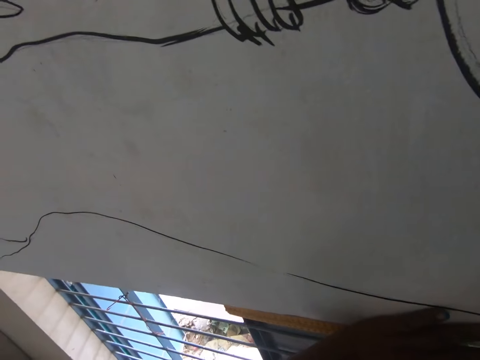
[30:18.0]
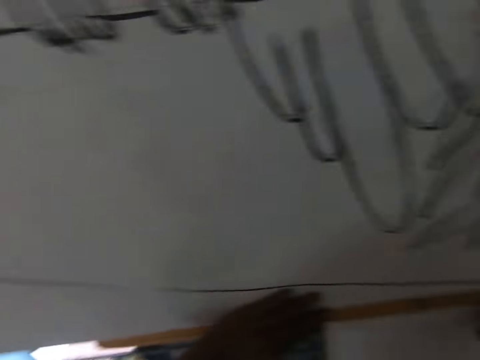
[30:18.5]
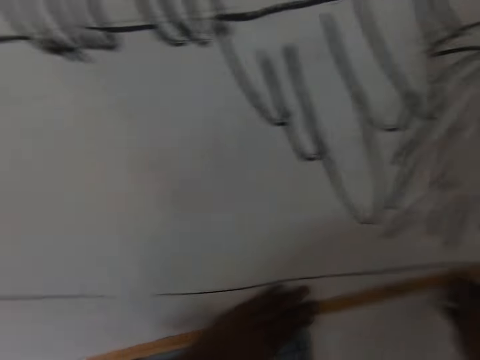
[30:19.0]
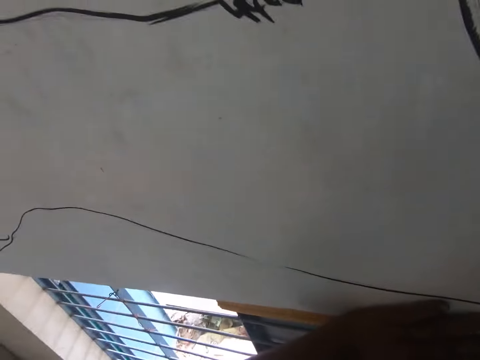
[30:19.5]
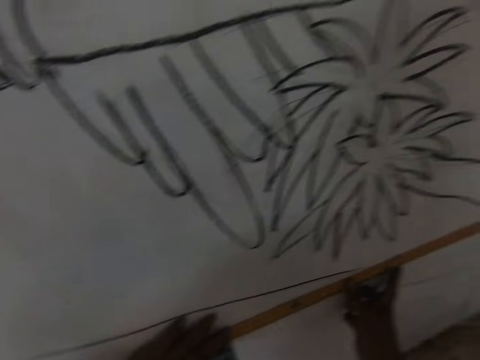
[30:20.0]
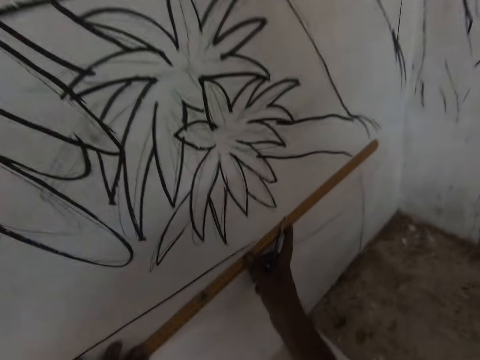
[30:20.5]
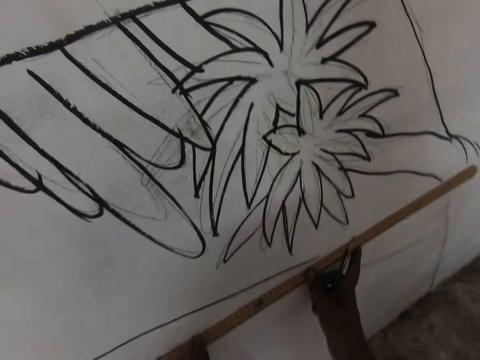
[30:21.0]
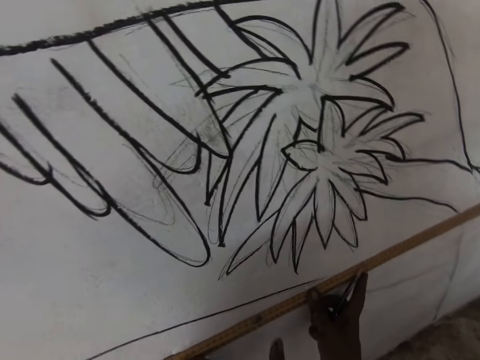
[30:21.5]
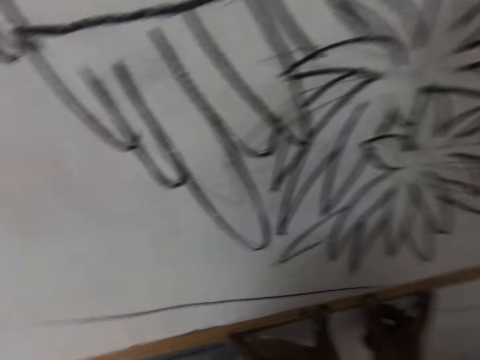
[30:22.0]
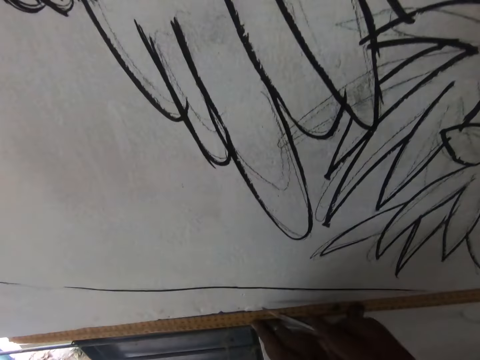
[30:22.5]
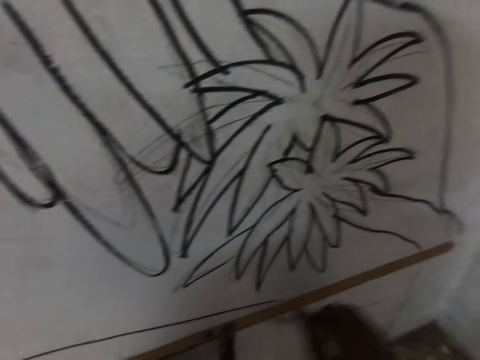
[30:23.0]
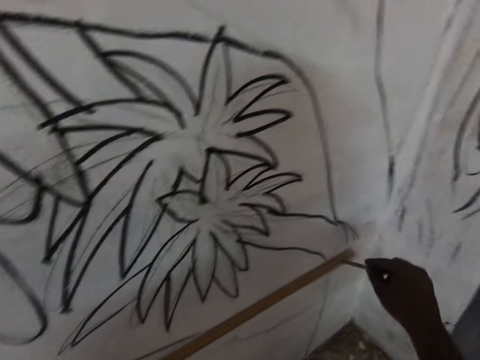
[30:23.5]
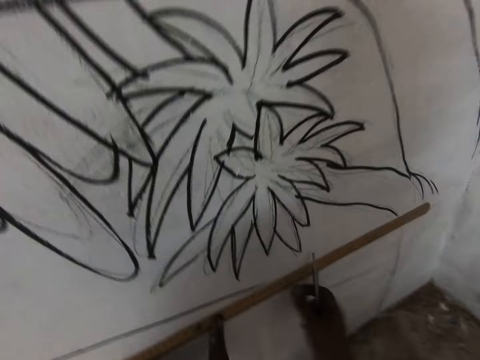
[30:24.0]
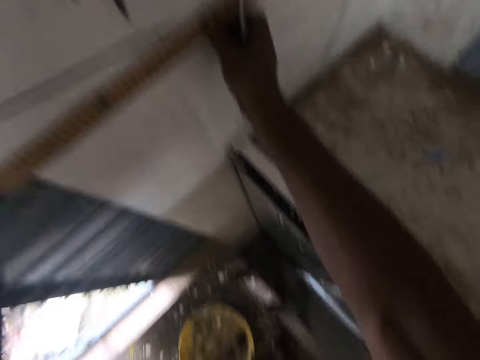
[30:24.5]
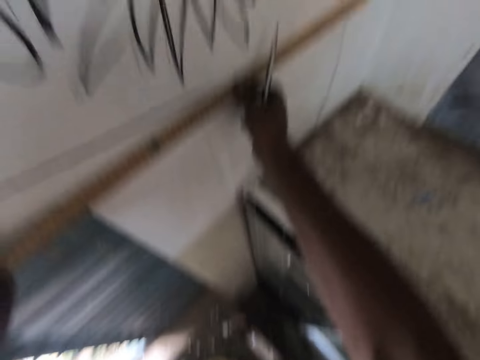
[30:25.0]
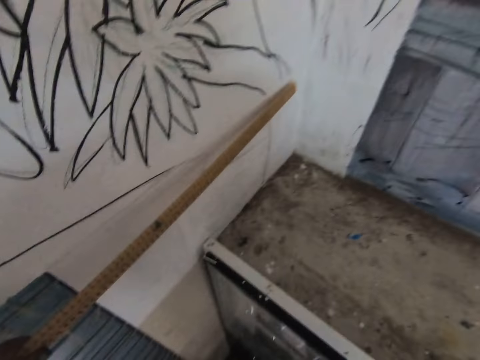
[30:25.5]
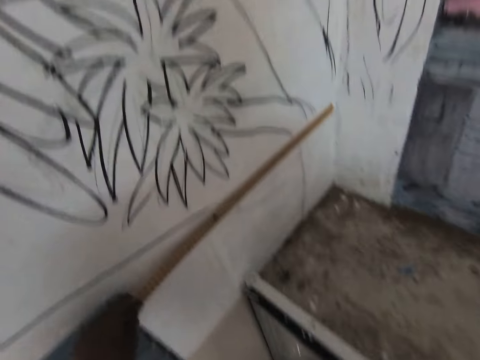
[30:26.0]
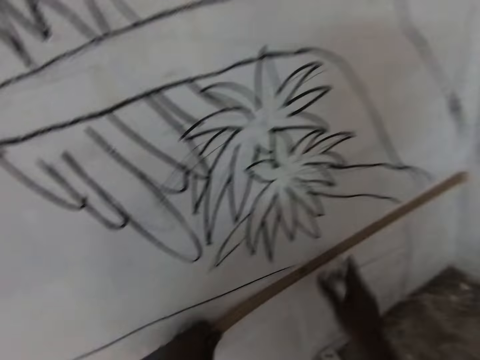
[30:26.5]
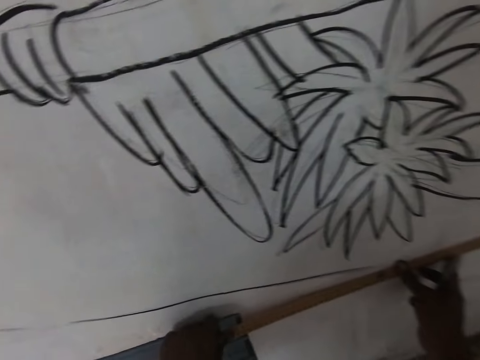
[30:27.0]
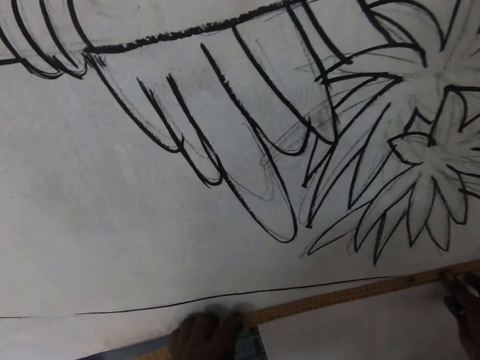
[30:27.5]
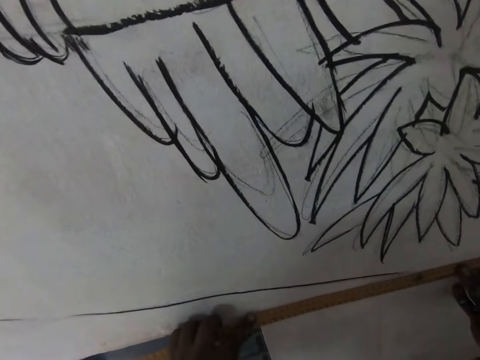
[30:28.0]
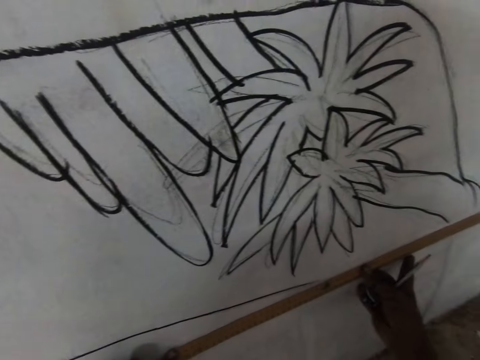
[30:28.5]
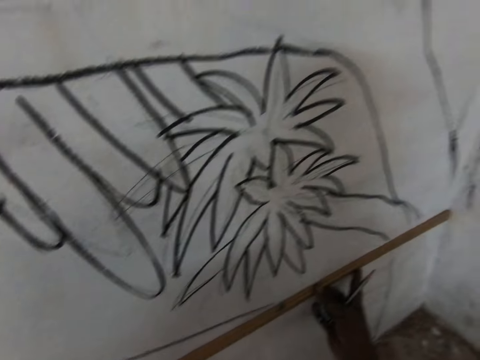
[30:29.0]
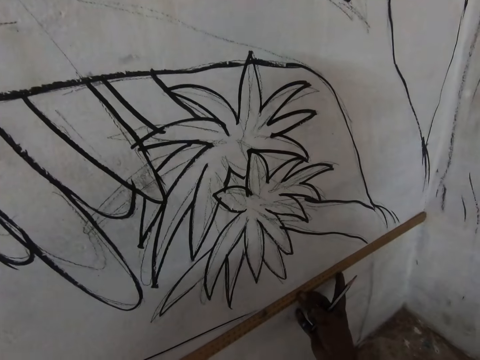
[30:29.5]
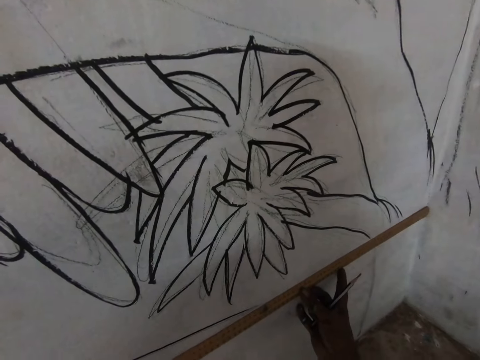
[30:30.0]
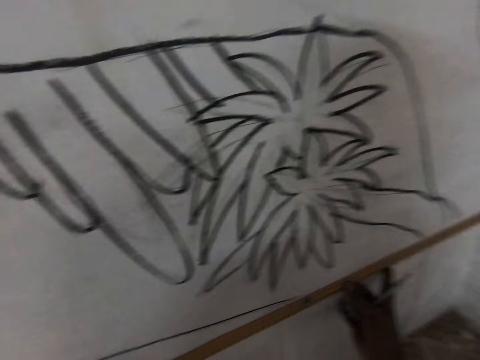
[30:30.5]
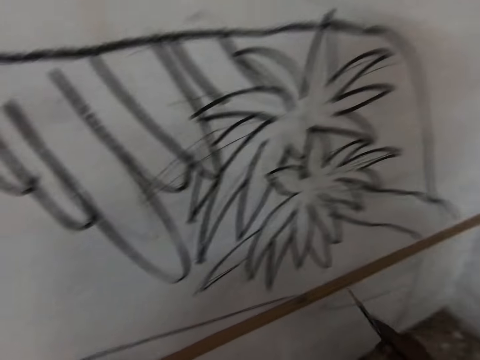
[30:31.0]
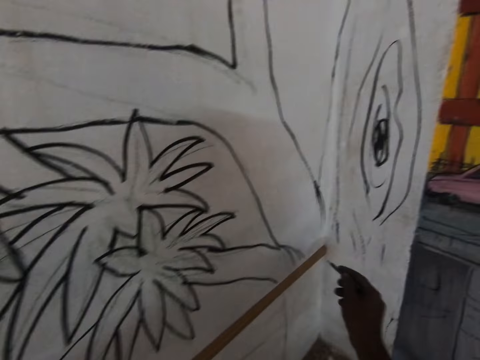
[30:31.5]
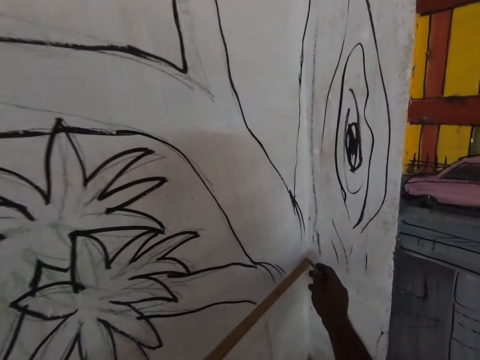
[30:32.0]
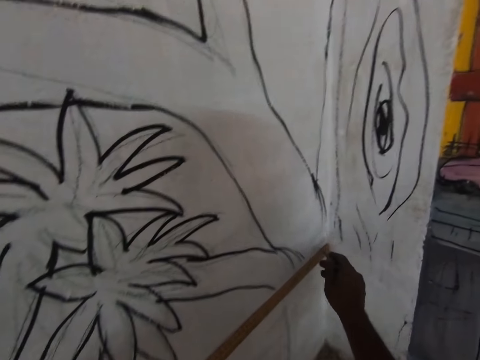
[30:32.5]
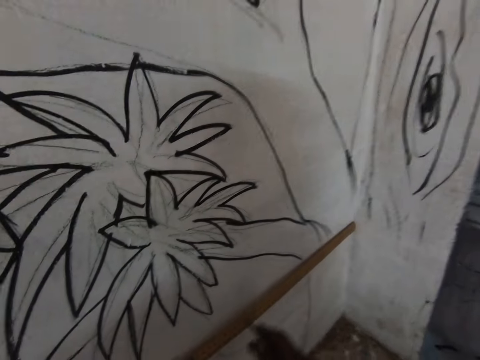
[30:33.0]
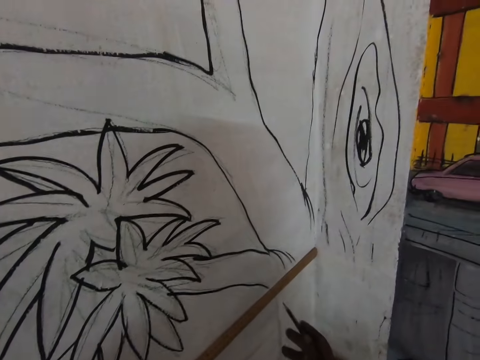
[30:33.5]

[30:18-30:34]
The camera wearer looks around a room. They adjust a ruler on a wall. They draw a line on the wall with a pen. They adjust the ruler on the wall. They look around the room. They adjust the ruler on the wall. They interact with a man. They draw a line on the wall with the pen.

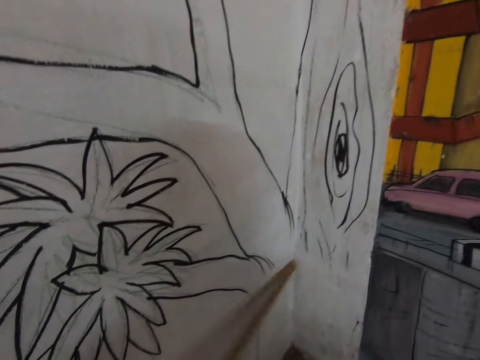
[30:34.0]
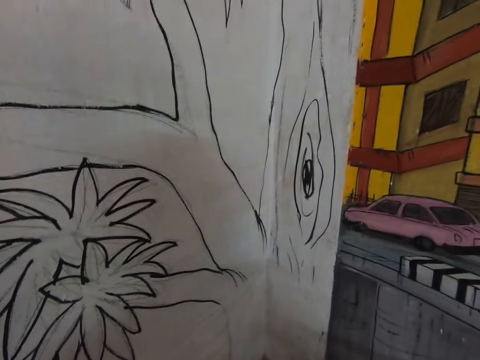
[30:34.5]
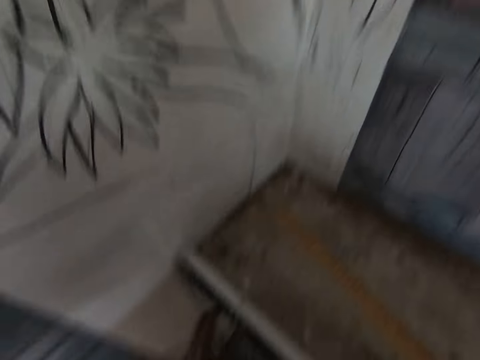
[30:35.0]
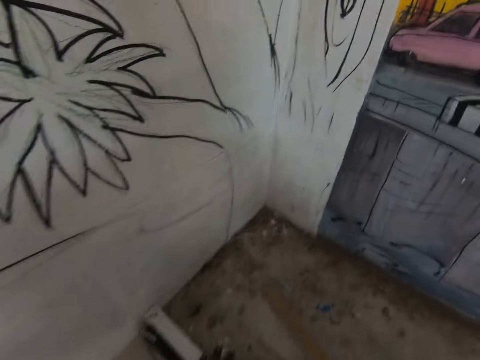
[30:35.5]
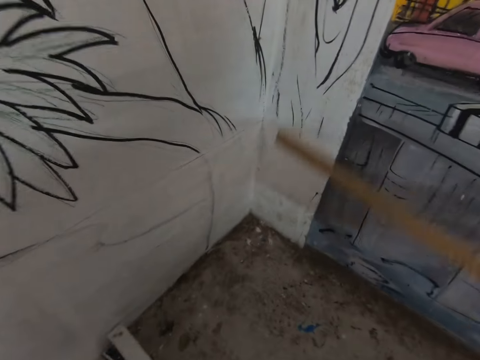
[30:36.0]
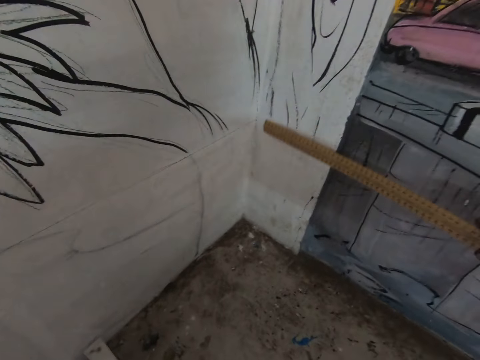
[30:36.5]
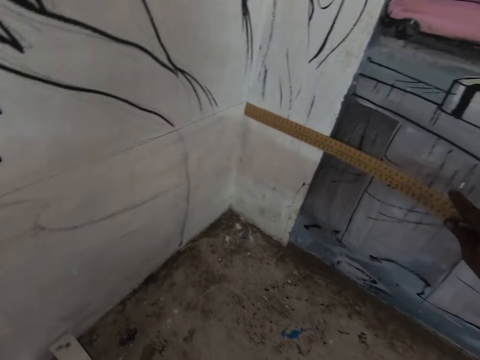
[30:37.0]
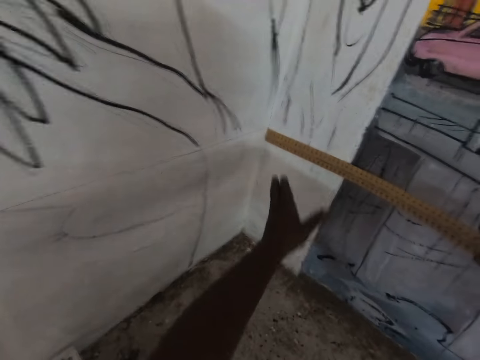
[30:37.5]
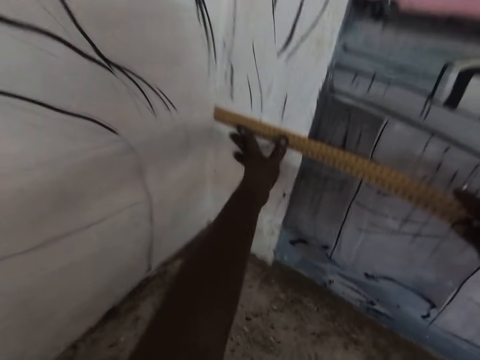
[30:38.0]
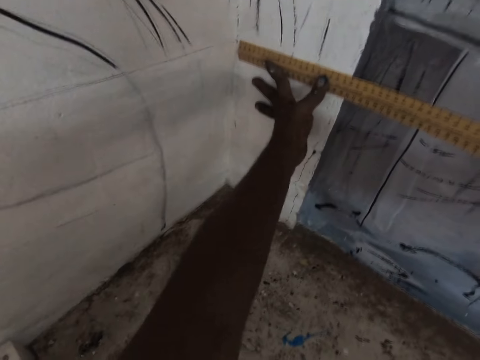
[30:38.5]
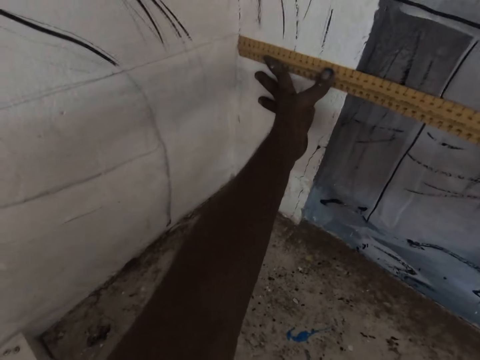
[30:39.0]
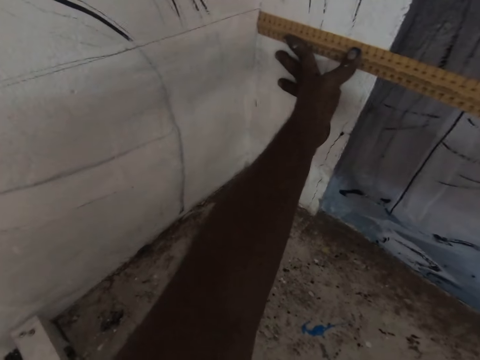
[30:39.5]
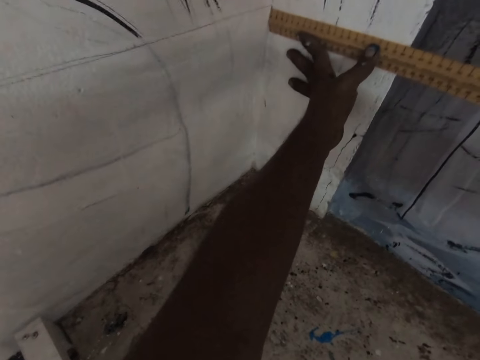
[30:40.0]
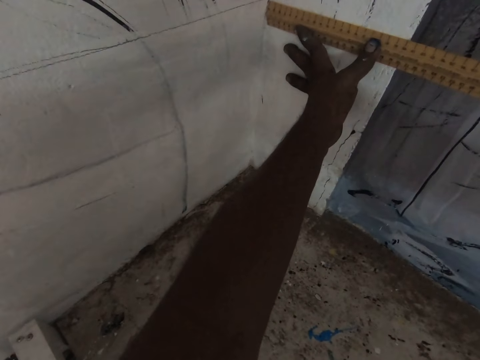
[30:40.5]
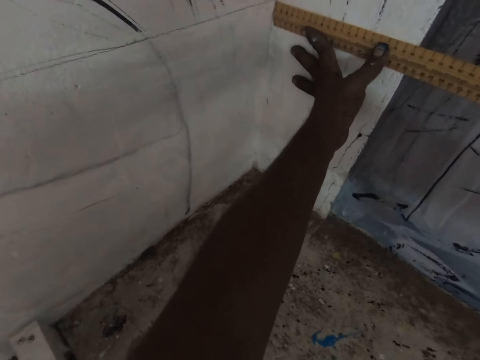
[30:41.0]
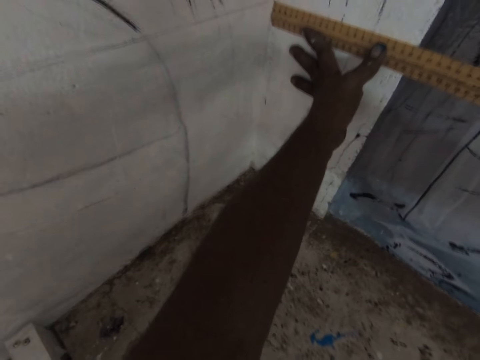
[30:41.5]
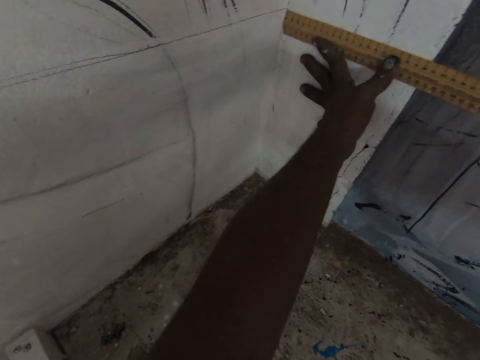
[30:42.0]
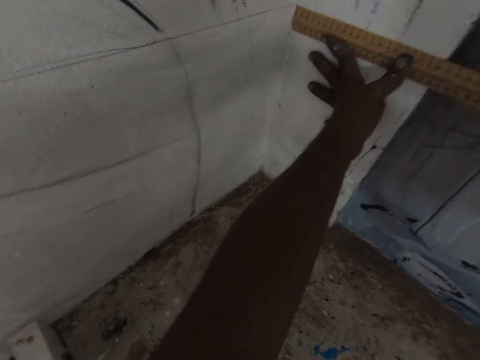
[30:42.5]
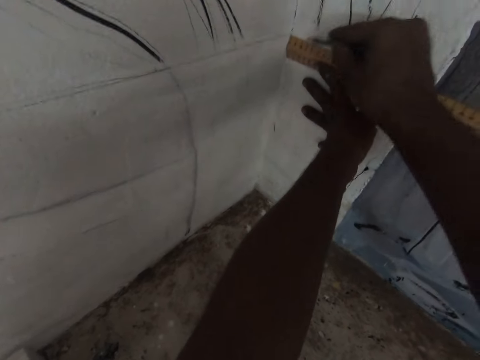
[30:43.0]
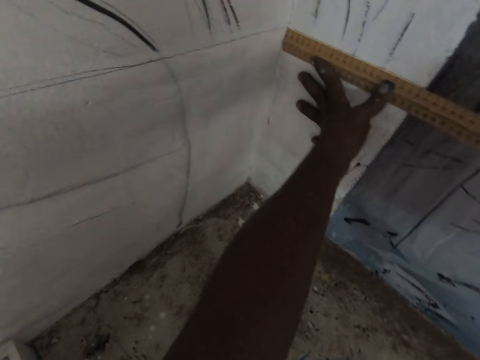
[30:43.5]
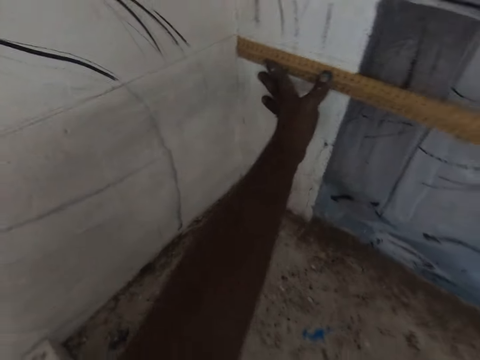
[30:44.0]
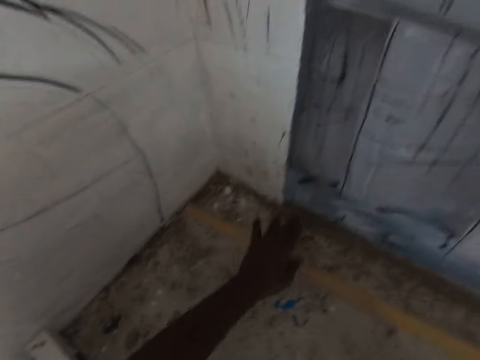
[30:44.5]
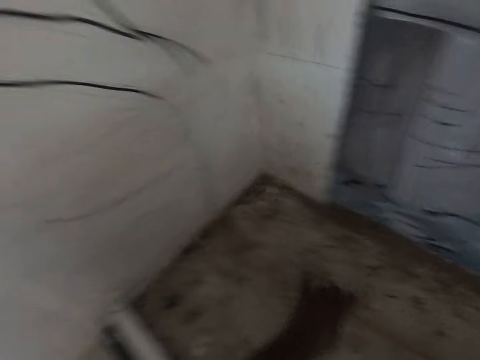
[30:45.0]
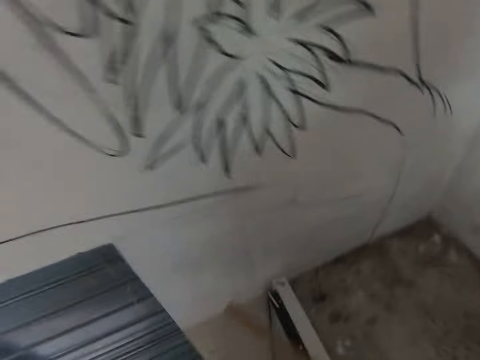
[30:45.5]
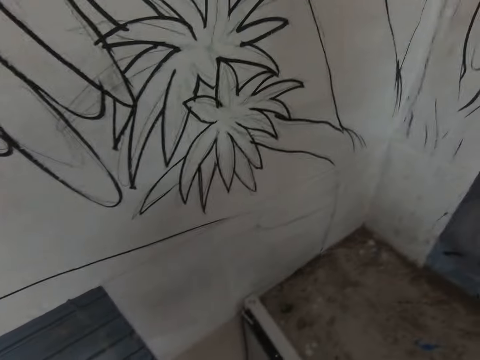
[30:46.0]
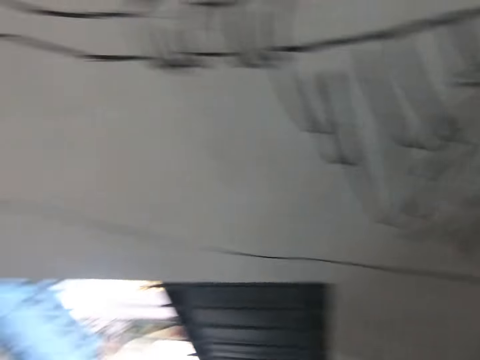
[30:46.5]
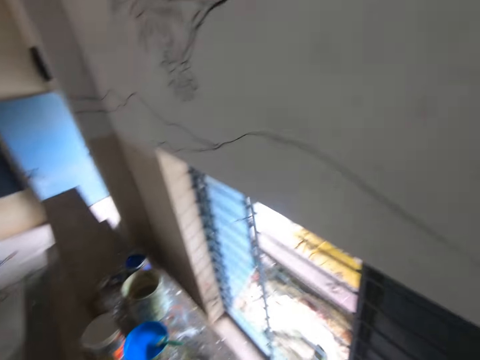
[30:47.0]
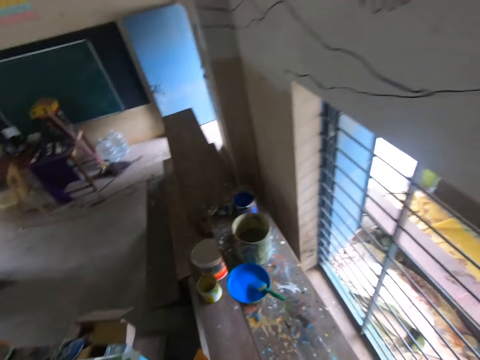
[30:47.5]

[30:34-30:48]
The camera wearer removes a ruler from a wall. They move around a room. They adjust the ruler on the wall. They interact with a man. They adjust the ruler on the wall. They draw a line on the wall with a pen. They remove the ruler from the wall. They walk around the room.
